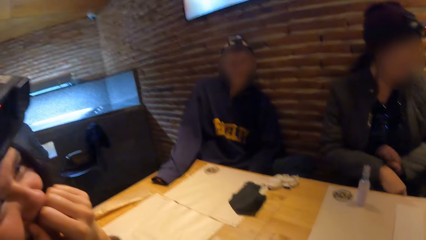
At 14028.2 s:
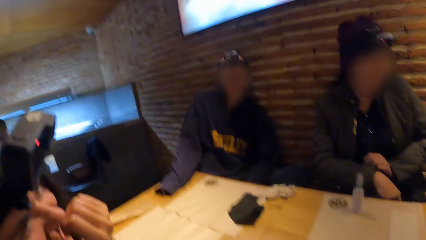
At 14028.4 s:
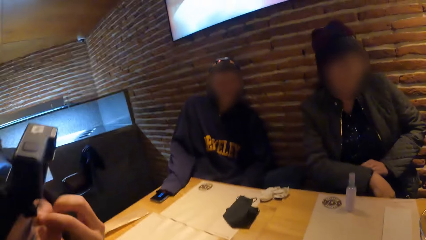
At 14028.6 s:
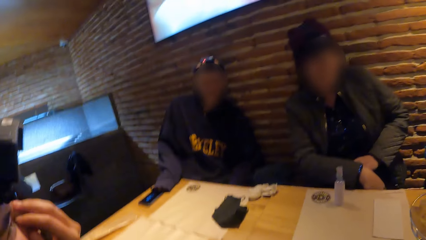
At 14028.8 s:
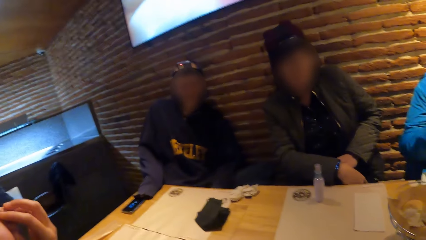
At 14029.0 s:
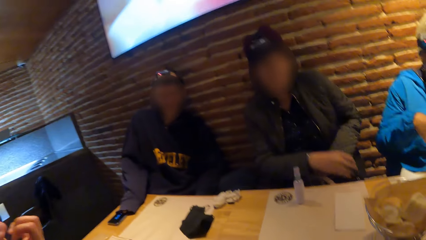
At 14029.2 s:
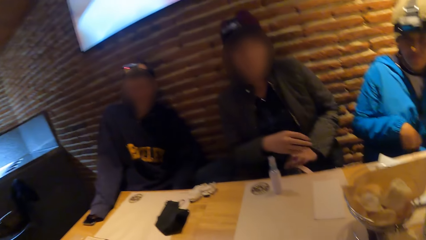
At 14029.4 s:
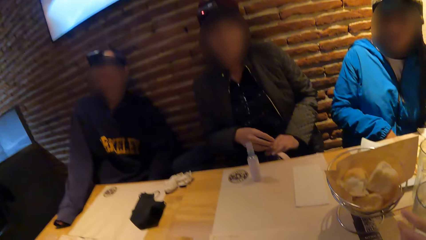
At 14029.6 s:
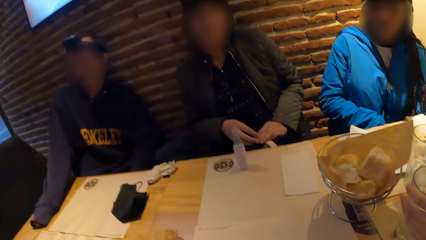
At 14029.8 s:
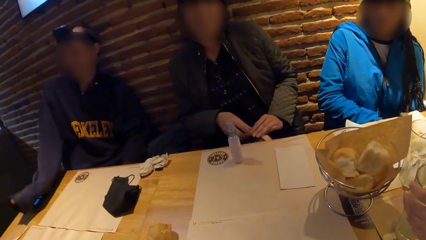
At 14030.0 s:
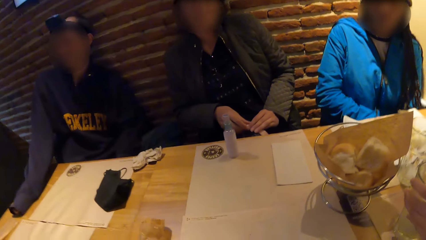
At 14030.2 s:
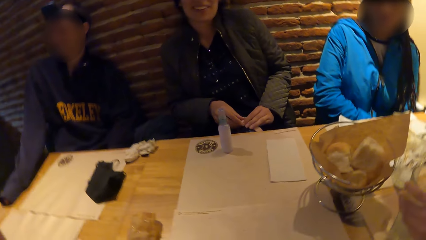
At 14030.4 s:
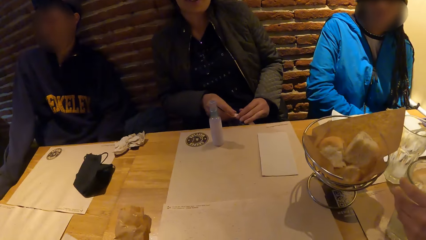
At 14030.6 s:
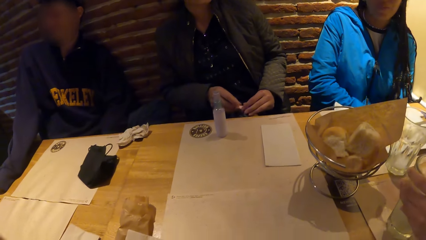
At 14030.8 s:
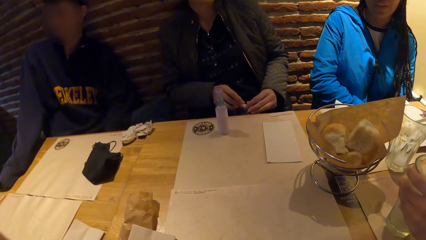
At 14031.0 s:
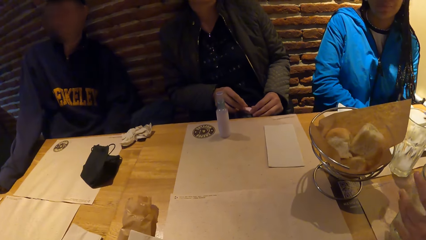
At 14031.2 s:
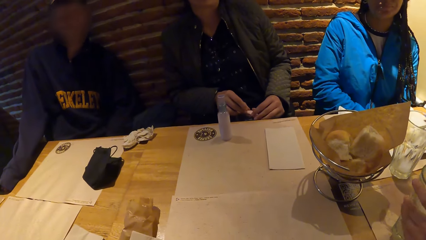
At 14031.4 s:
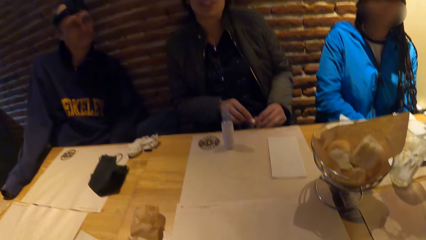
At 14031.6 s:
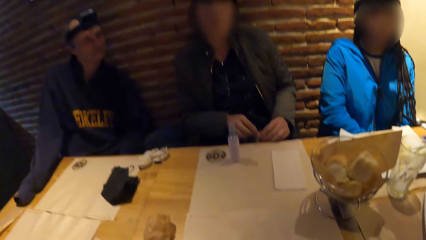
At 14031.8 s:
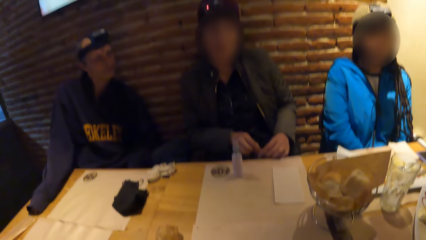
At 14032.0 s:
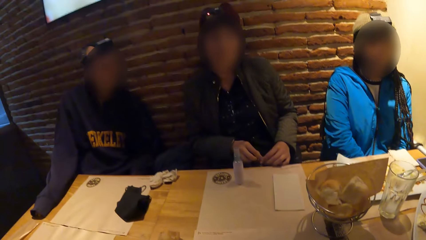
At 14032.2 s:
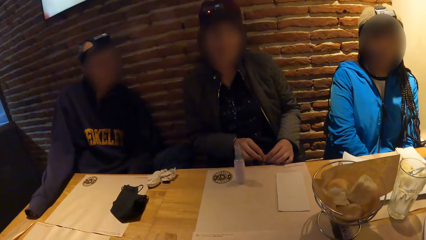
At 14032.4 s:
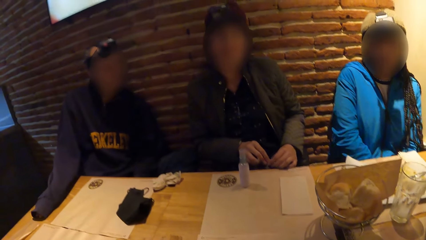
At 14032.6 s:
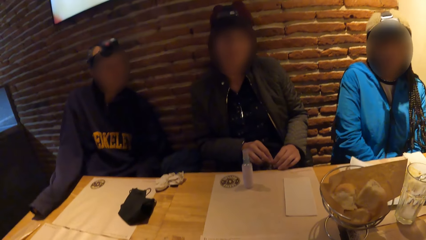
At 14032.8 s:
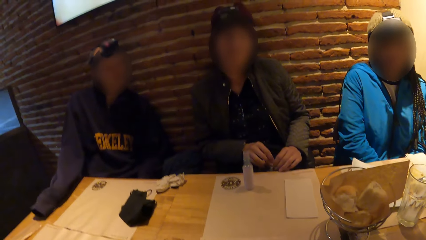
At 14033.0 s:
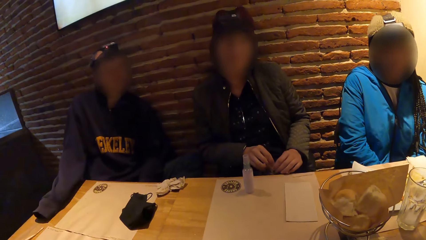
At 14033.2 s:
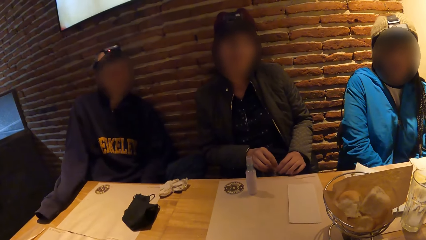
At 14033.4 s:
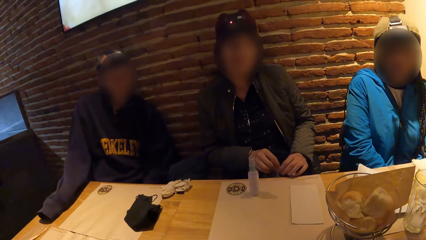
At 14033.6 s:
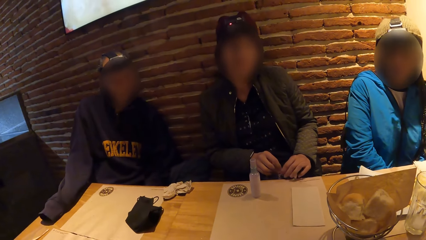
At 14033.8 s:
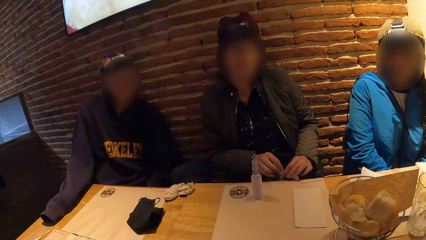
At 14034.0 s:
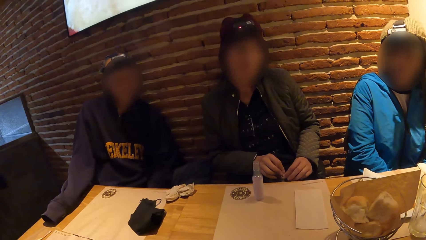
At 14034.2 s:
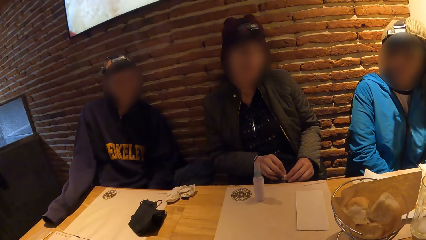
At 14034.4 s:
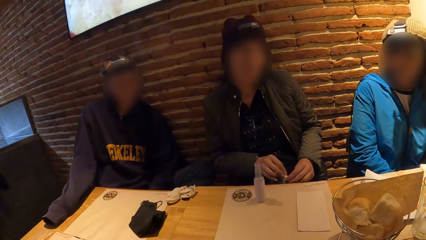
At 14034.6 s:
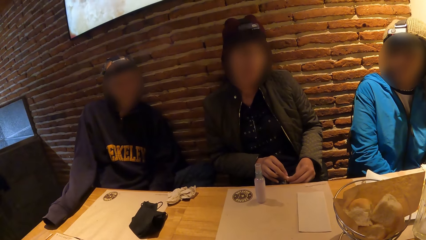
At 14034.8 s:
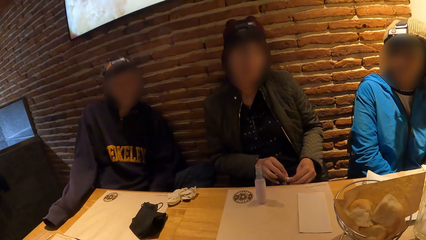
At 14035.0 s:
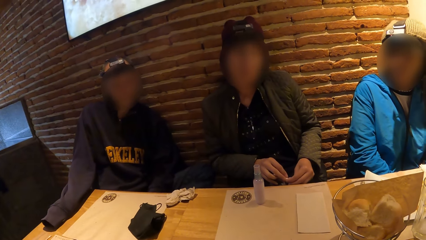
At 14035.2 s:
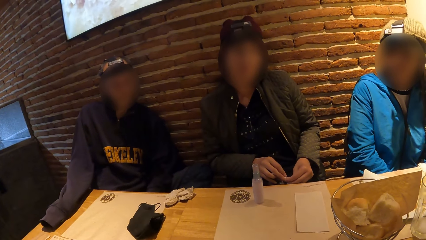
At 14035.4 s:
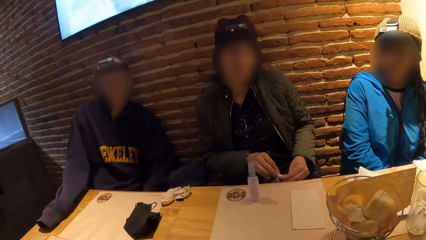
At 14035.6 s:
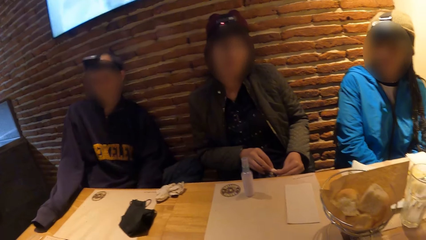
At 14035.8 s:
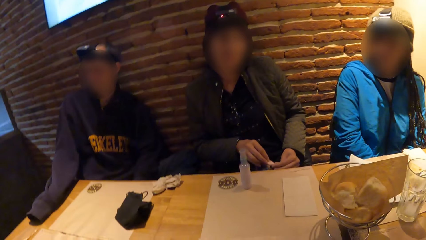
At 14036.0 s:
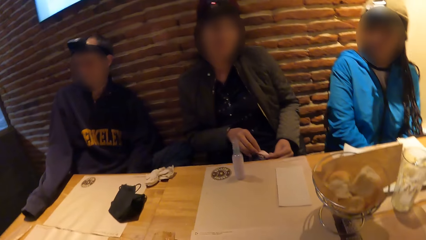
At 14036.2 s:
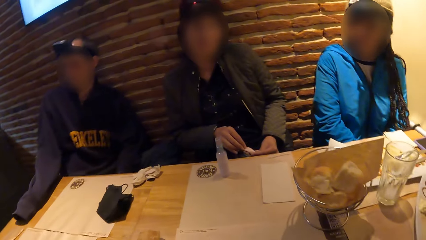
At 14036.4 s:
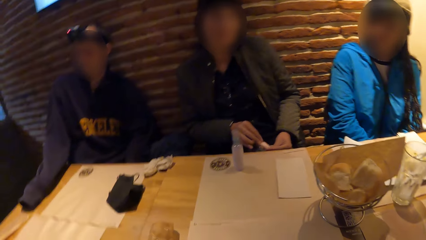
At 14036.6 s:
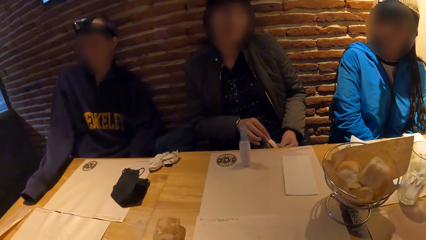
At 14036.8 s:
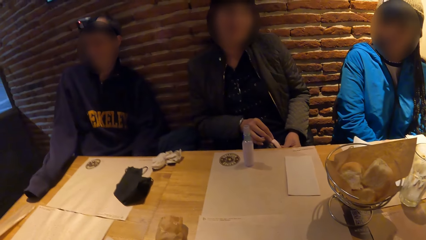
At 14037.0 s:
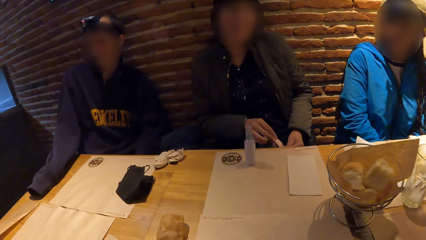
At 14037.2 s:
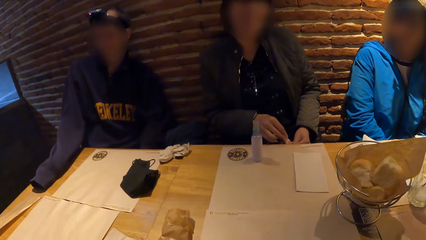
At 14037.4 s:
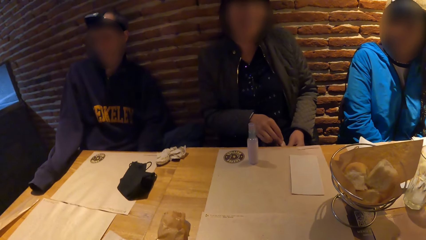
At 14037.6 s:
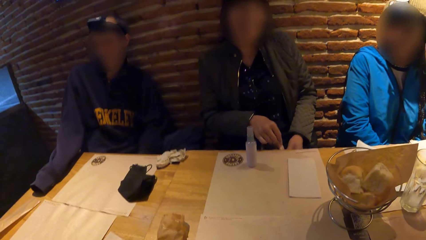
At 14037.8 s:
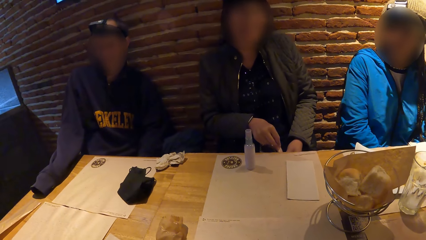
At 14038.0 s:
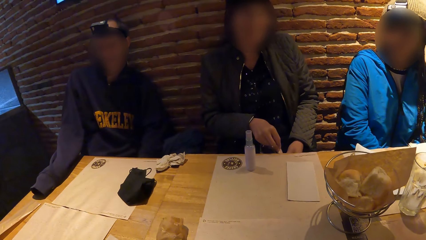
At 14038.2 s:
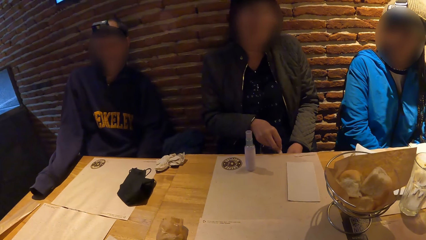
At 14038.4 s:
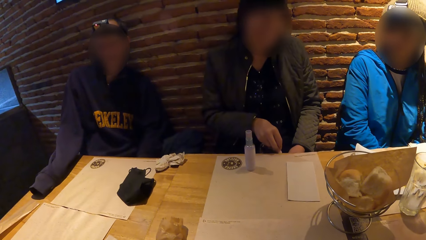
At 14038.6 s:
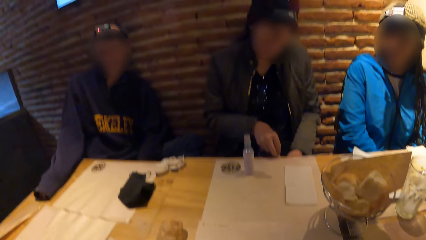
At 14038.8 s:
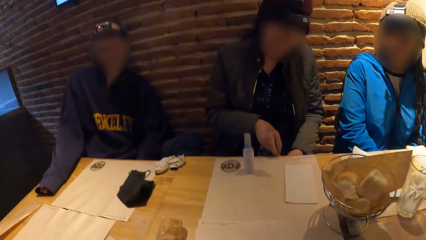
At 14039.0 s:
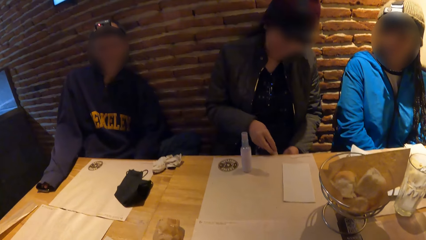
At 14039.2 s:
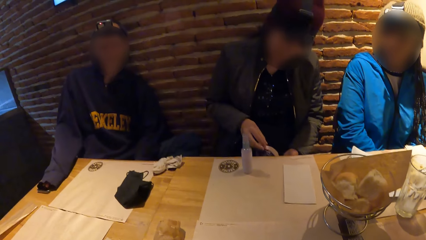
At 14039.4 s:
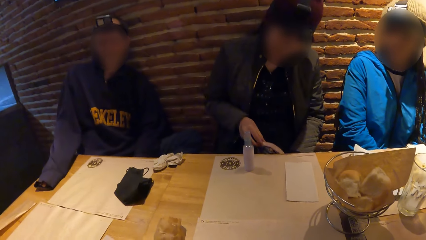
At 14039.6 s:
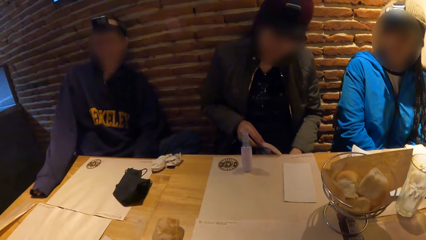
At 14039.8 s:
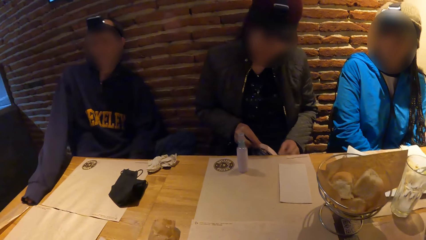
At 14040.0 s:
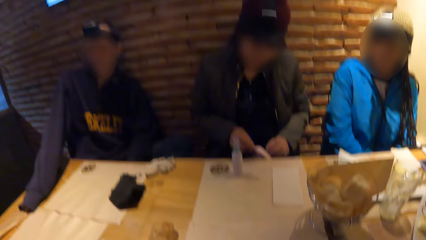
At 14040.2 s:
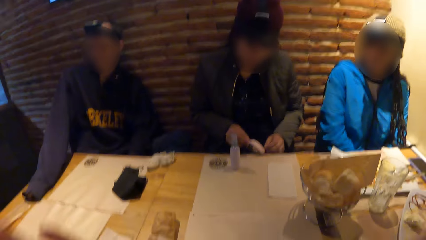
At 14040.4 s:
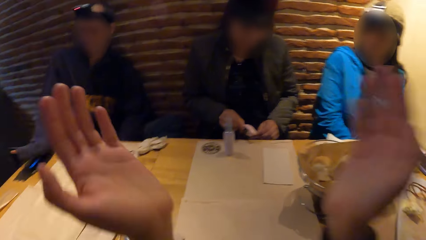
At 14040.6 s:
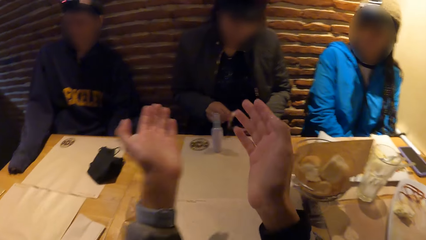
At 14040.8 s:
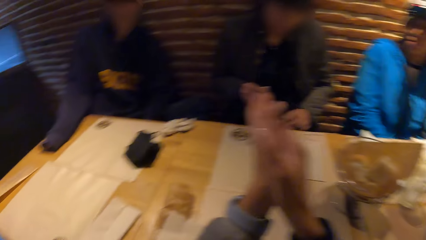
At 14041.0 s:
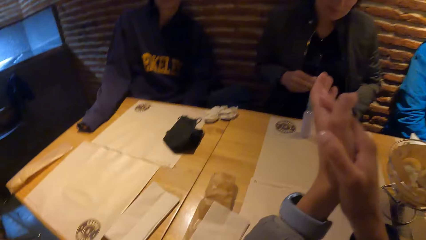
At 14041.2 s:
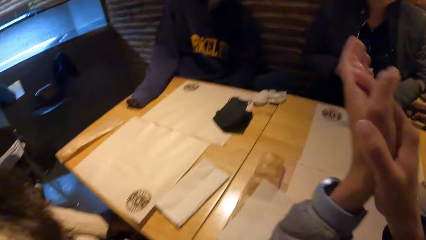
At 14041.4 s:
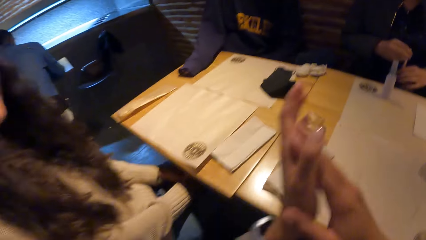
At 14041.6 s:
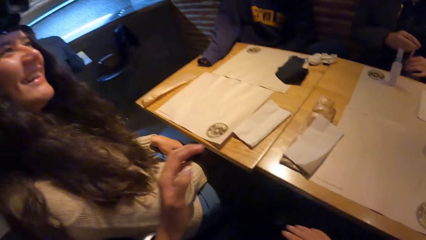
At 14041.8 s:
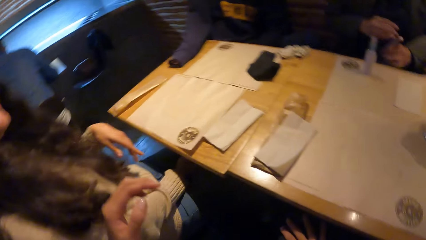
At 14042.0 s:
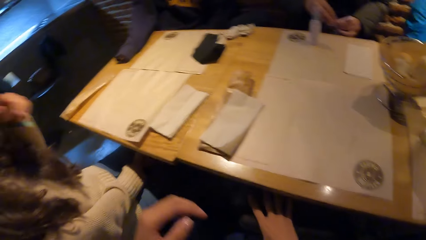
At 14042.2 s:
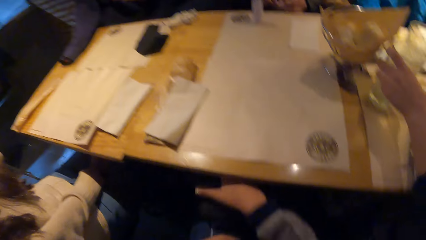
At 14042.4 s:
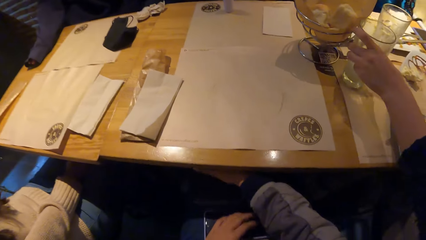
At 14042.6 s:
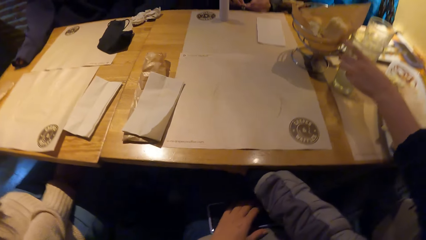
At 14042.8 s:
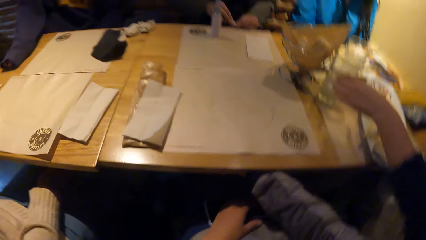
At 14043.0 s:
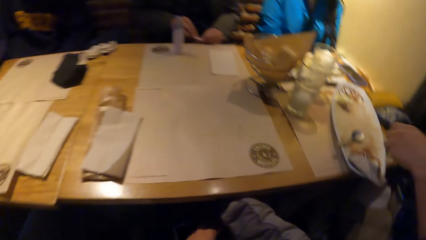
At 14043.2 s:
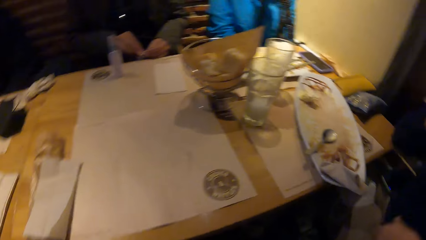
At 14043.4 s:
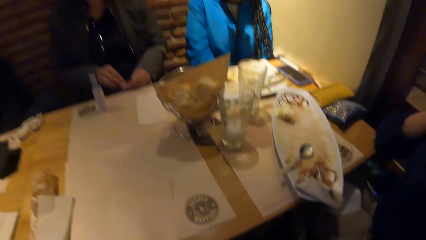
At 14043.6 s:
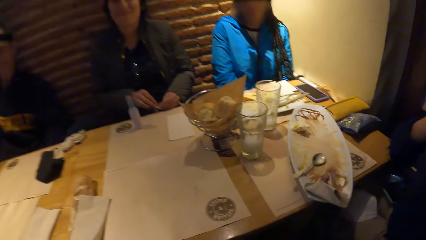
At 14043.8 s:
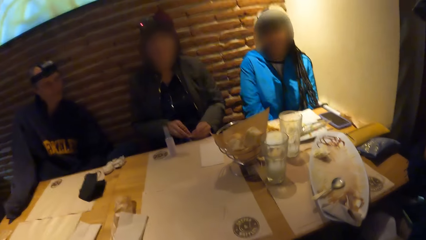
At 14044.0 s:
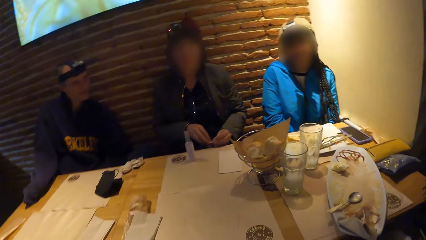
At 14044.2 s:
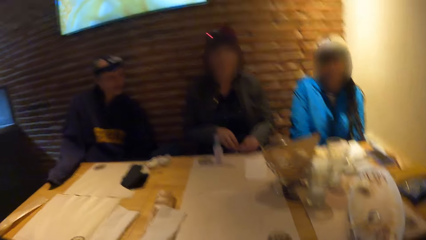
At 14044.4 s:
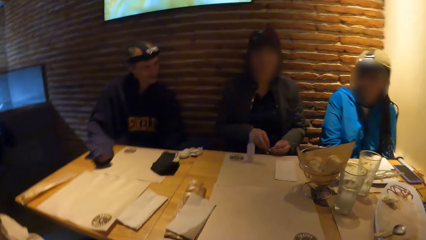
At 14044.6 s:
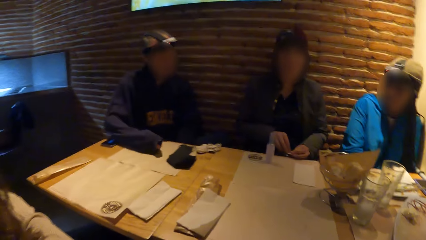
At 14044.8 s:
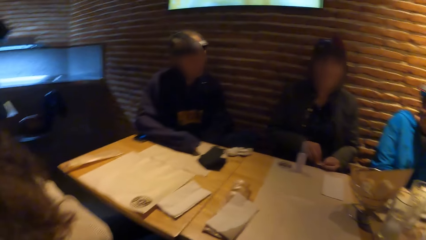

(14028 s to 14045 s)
A woman fiddles with the purse on her lap with both hands. A lady looks around. The camera wearer claps her hands. She moves the hands and places both hands on her lap. Another woman puts the glass cup in her left hand on the tablemat on the table. Another lady moves the hand. The camera wearer looks around.
